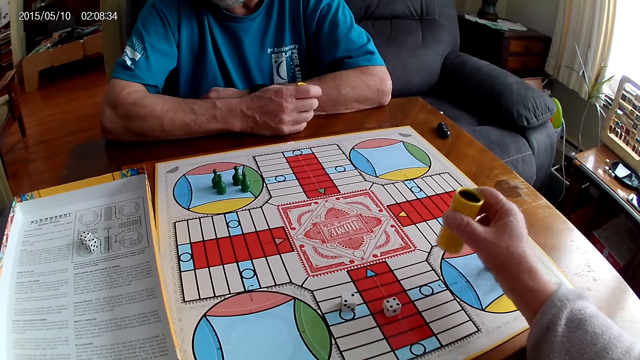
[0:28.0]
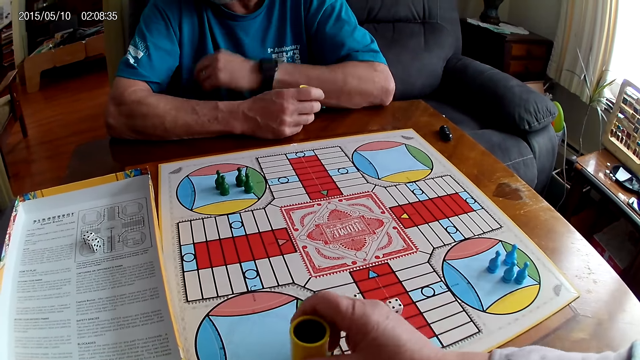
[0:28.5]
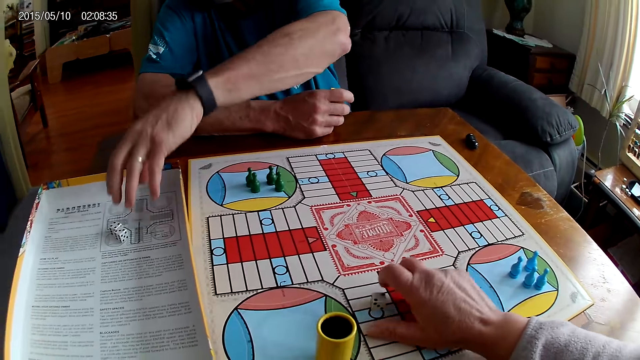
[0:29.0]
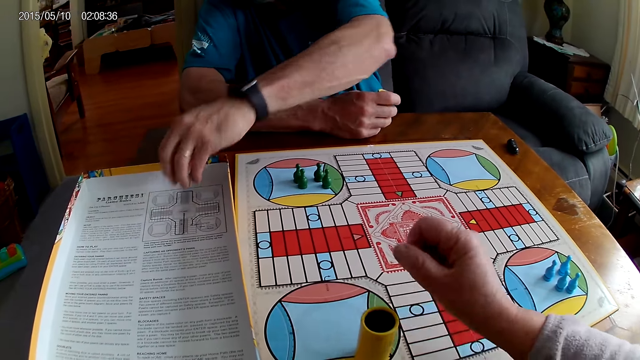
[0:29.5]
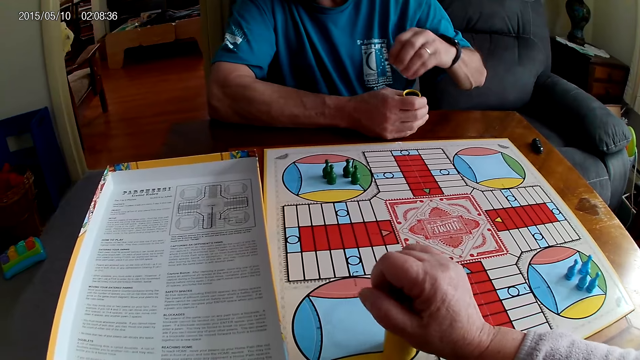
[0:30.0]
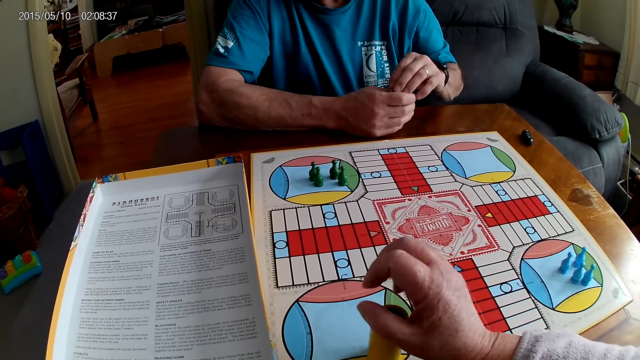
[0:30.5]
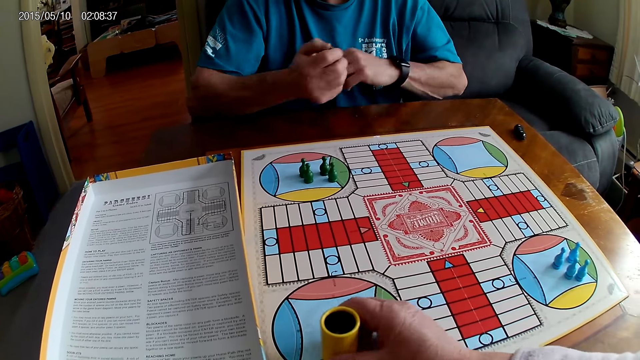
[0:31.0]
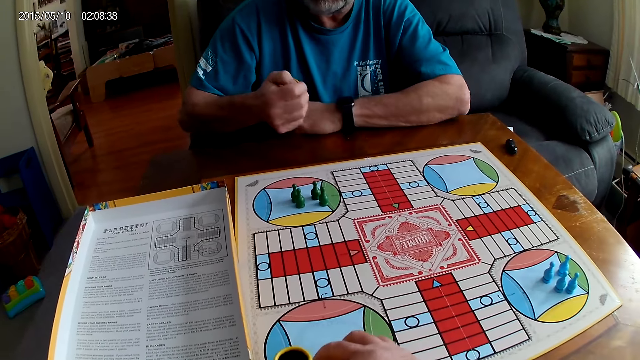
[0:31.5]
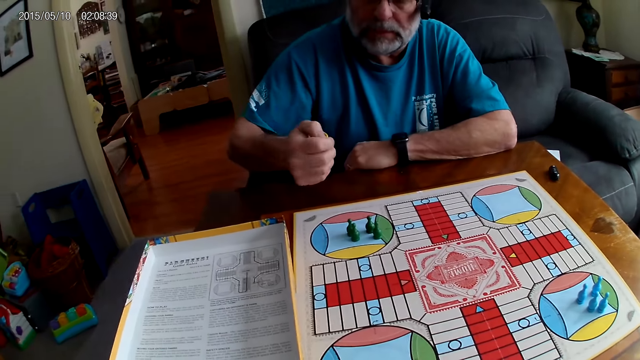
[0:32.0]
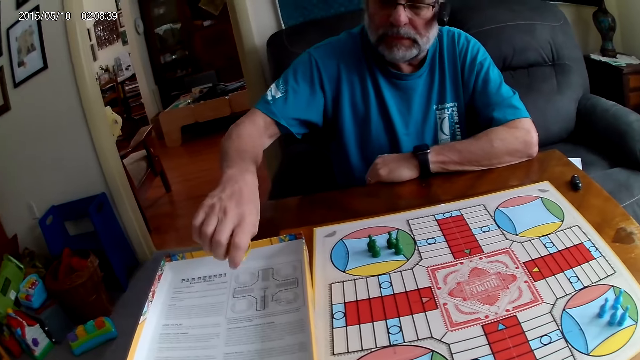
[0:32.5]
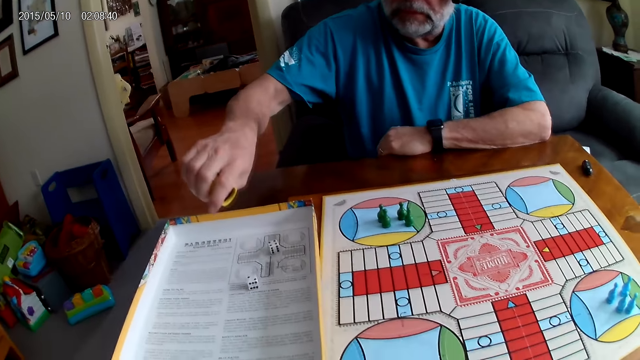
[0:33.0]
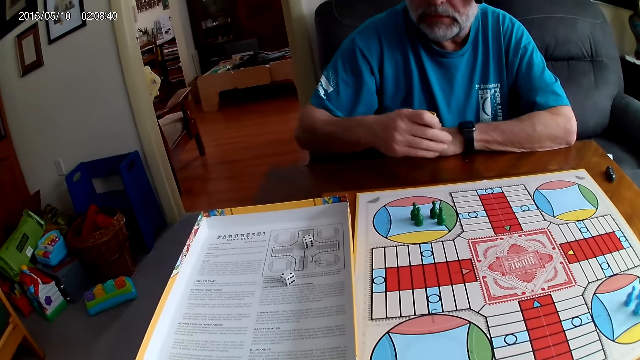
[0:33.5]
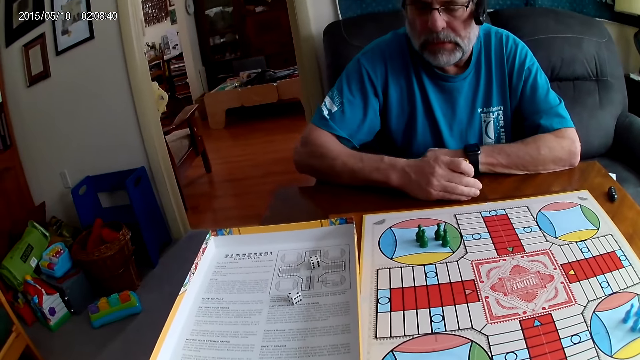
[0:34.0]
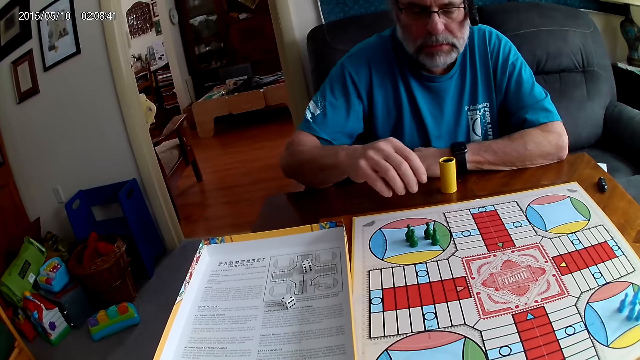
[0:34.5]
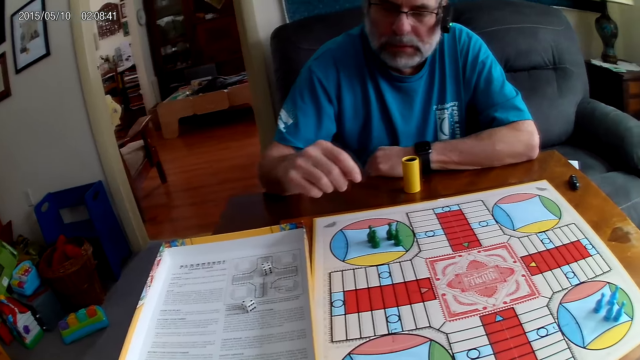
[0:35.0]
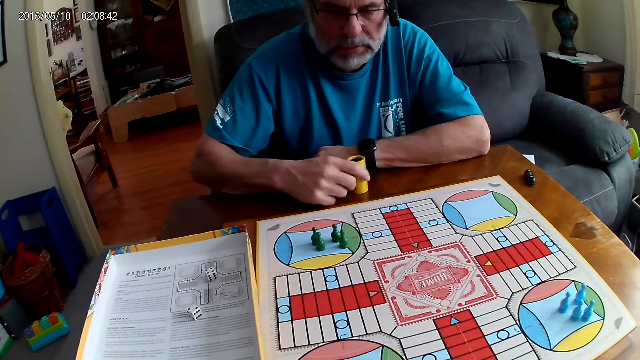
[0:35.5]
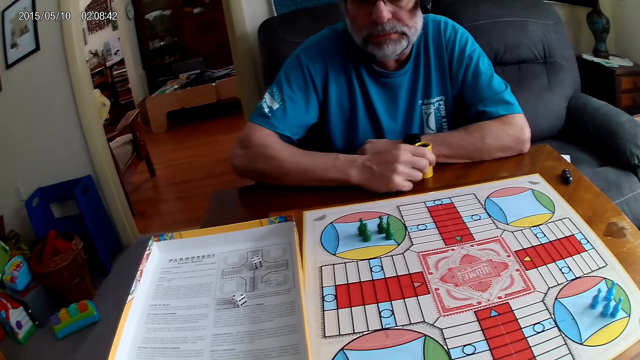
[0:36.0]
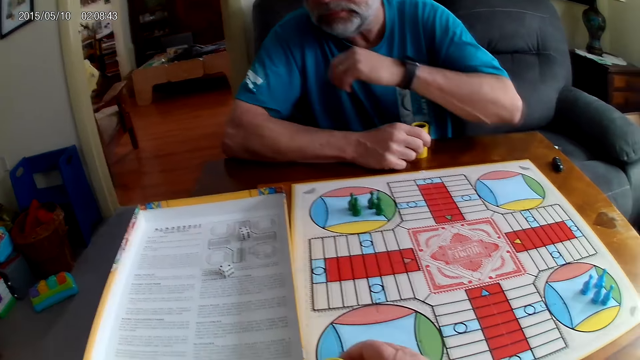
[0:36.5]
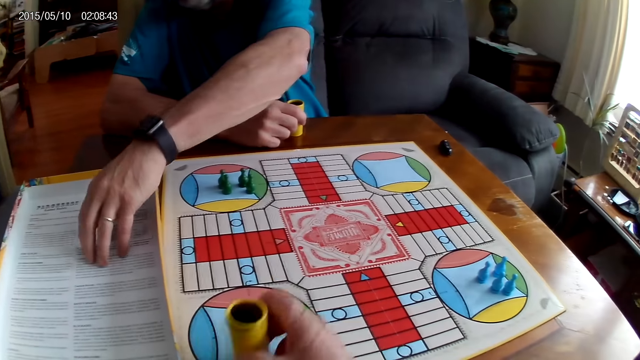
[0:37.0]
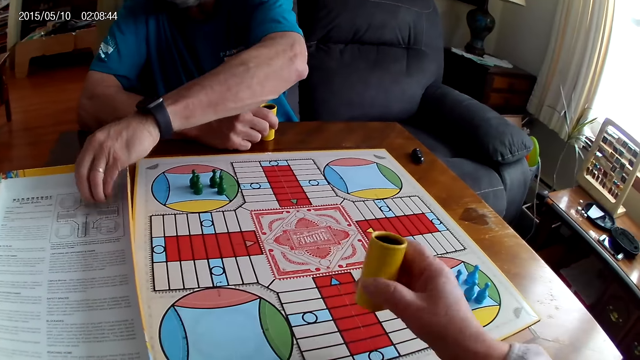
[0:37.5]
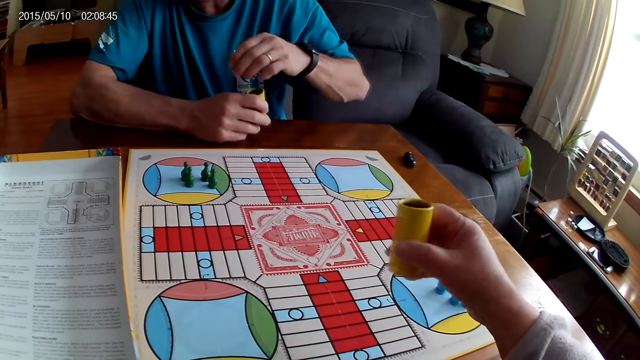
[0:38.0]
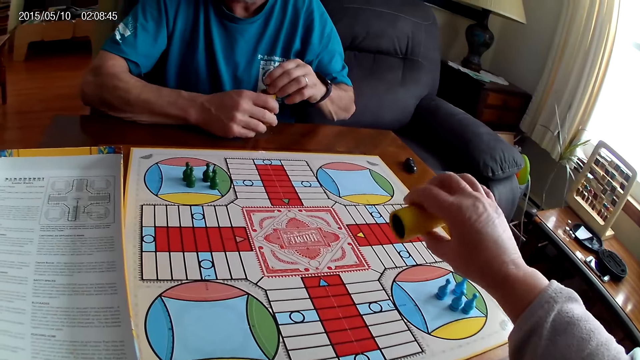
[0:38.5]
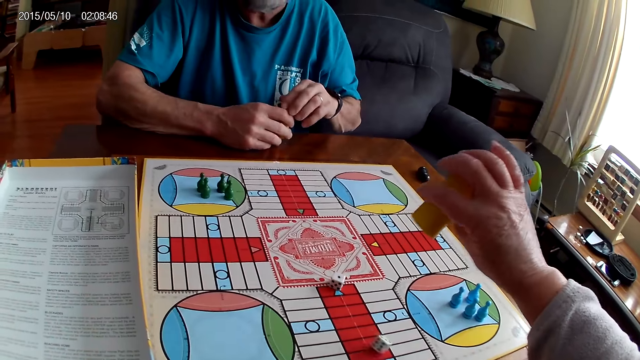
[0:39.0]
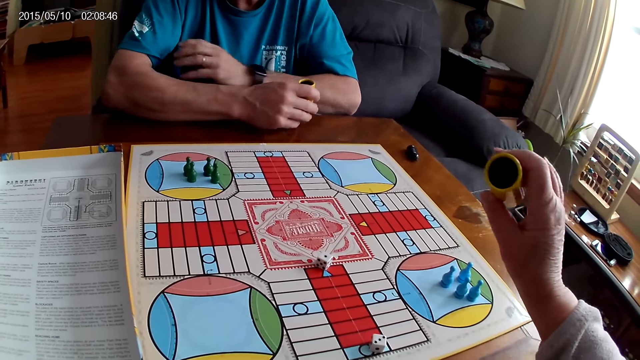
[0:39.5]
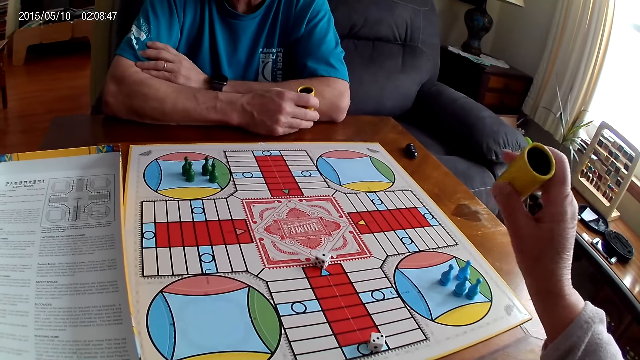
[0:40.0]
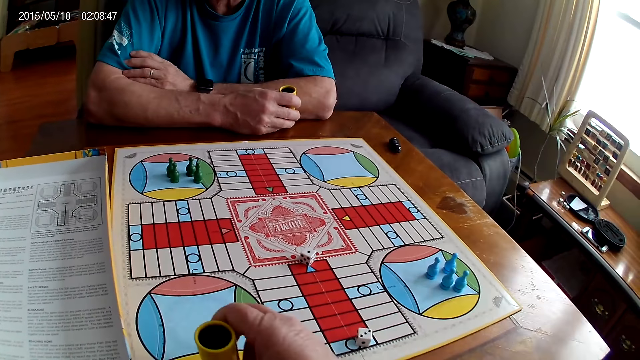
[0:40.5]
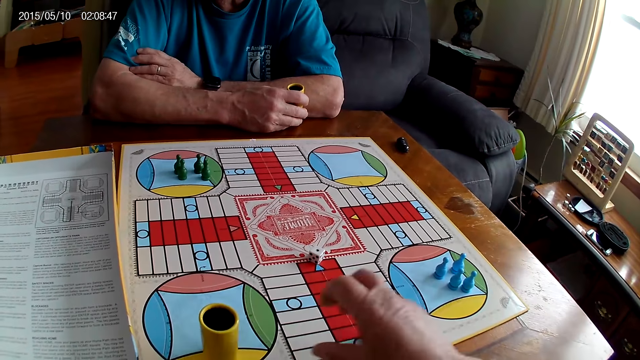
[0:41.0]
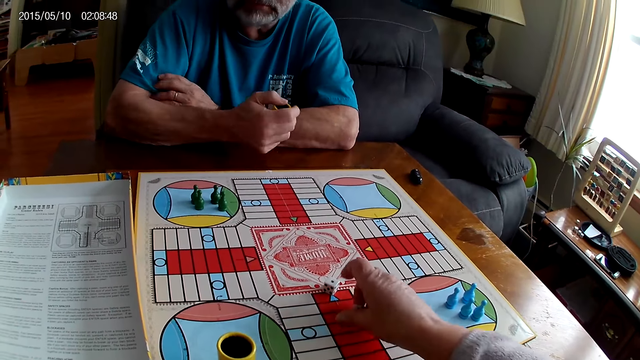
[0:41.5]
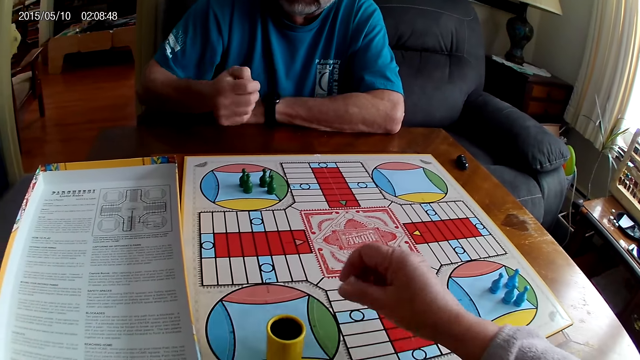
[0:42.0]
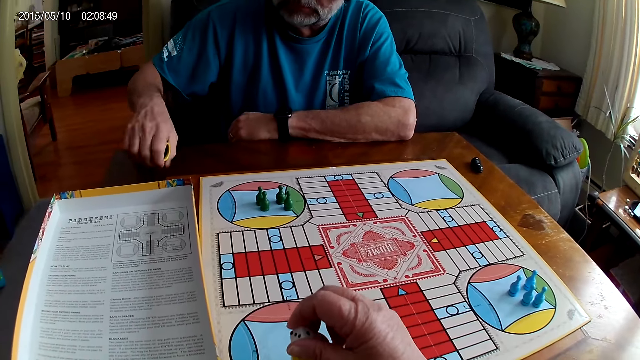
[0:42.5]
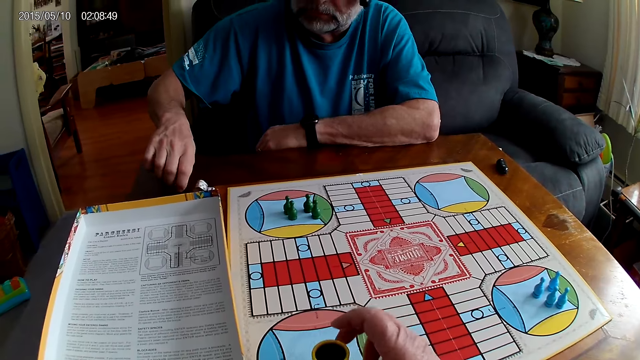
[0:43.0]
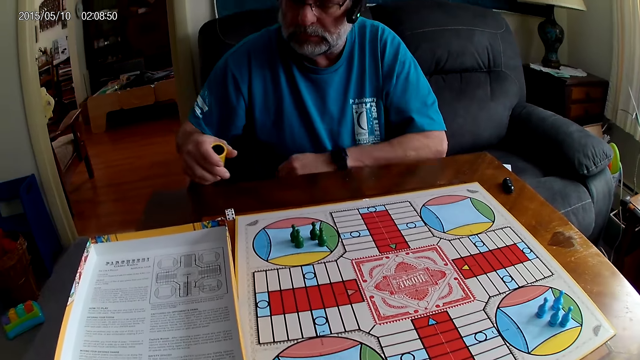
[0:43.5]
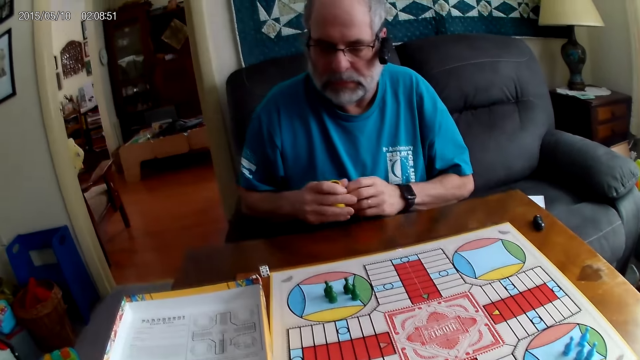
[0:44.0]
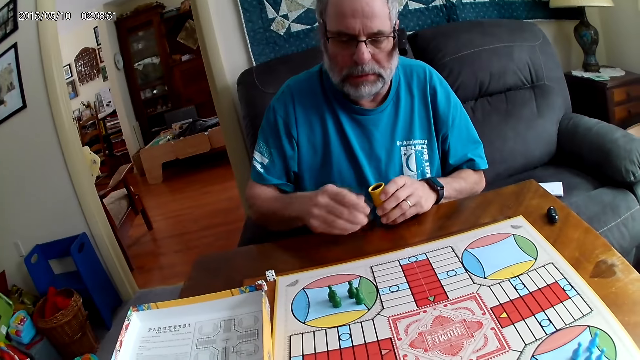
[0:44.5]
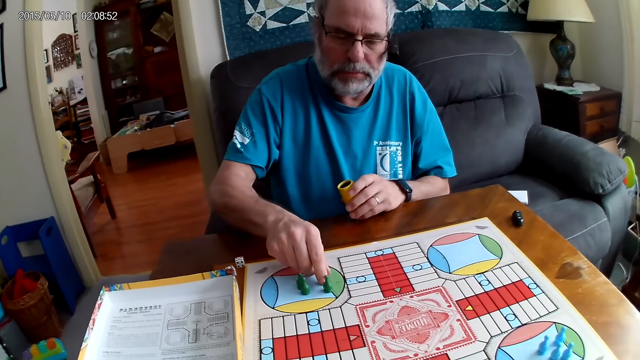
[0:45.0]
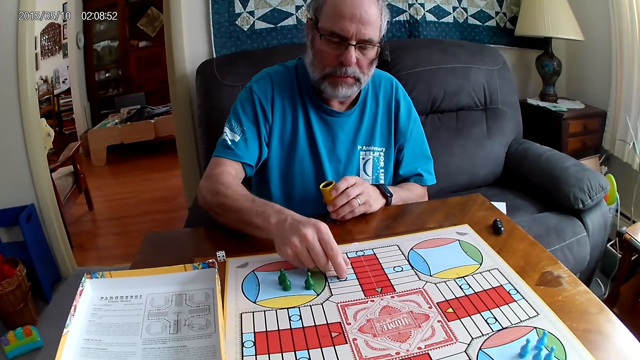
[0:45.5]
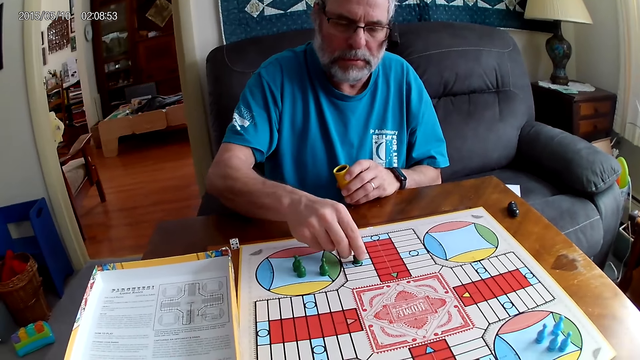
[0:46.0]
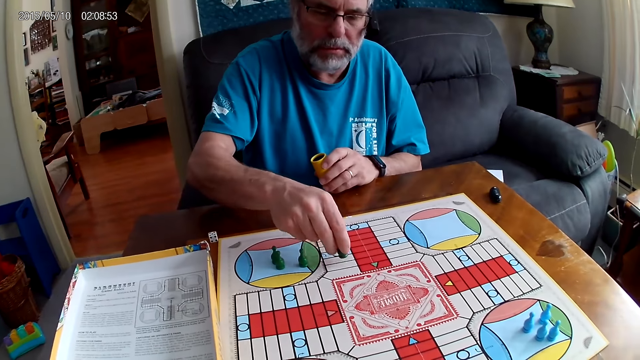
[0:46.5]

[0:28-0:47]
The camera wearer converses with the man. She picks the dice from the Ludo board with her right hand. The man picks the dice on the Ludo board with his right hand. The camera wearer places the dice in the container with her right hand. The man places the dice in the container with his right hand. The man shuffles the dice in the container with his right hand. The man pours the dice on the Ludo board with his hand. The man places the dice cup on the table. The man moves the dice cup. The camera wearer speaks to the man. The man picks the dice from the Ludo board with his left hand. The camera wearer shuffles the dice in the container with her right hand. She pours the dice on the board with her right hand. She converses with the man. She places the container on the table with her right hand. She moves the dice. She picks the dice on the Ludo board with her right hand. The man shakes the dice. The camera wearer puts the dice in the container with her right hand. The man pours the dice from the container on the table with his right hand. The man holds the dice cup with the other hand. The man moves a green pawn through some cells on the Ludo board with his right hand.
